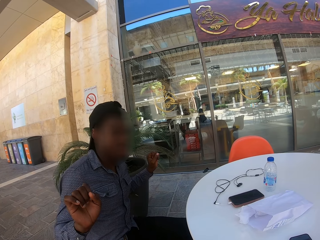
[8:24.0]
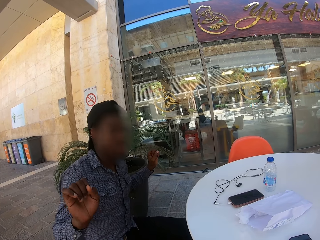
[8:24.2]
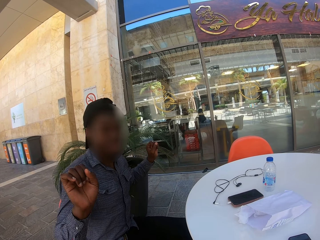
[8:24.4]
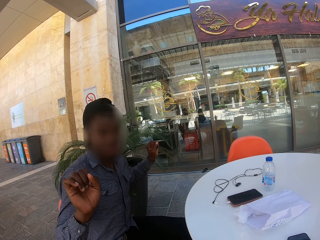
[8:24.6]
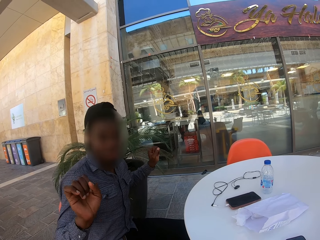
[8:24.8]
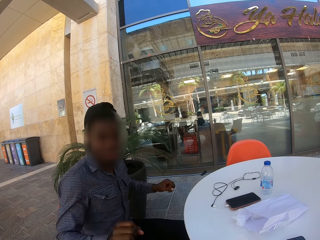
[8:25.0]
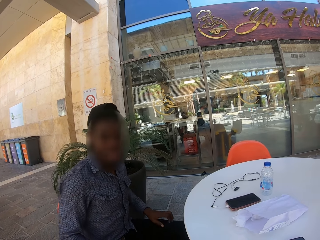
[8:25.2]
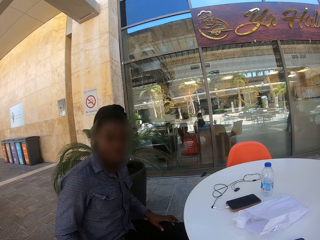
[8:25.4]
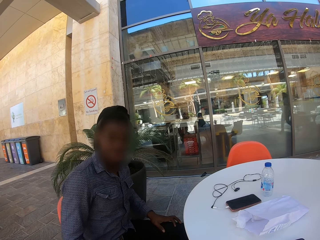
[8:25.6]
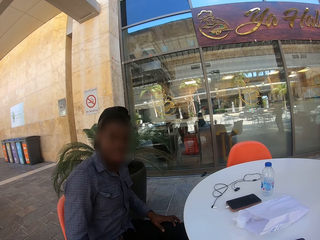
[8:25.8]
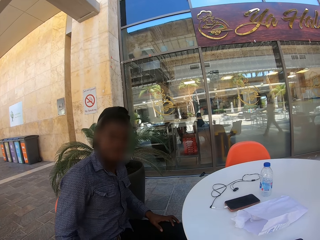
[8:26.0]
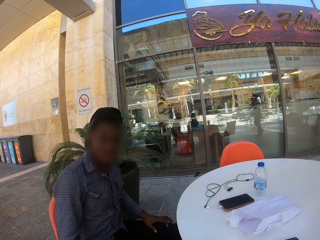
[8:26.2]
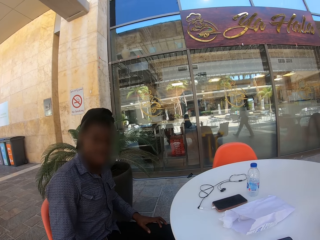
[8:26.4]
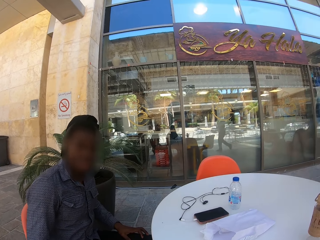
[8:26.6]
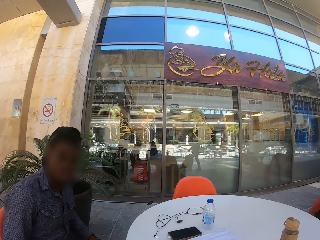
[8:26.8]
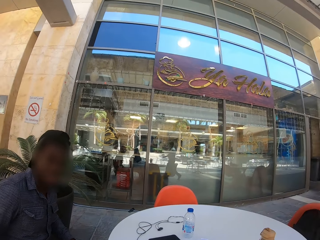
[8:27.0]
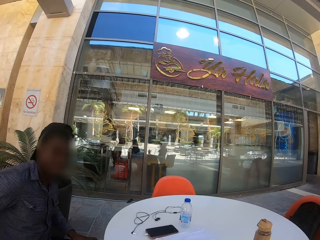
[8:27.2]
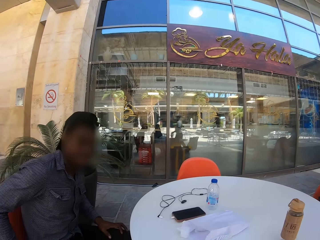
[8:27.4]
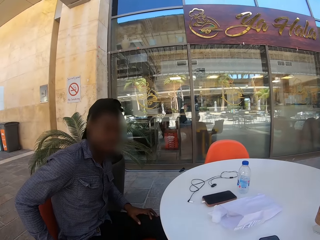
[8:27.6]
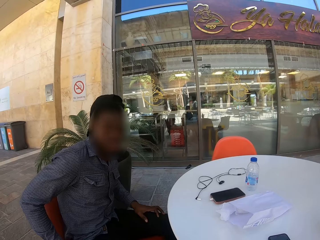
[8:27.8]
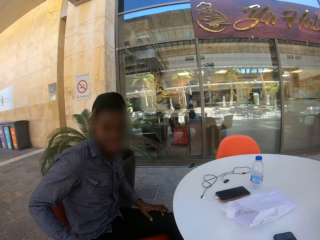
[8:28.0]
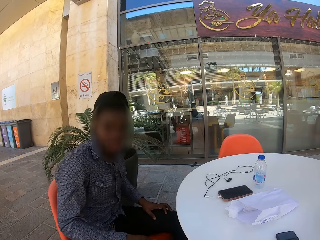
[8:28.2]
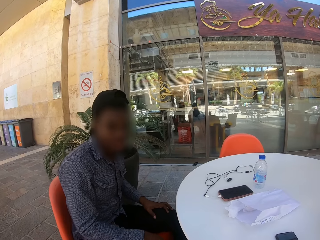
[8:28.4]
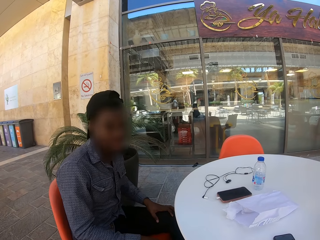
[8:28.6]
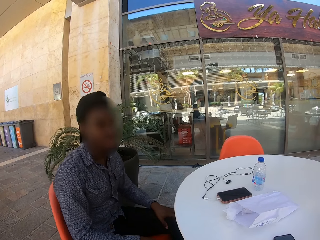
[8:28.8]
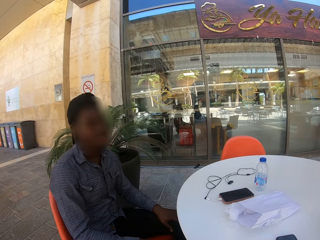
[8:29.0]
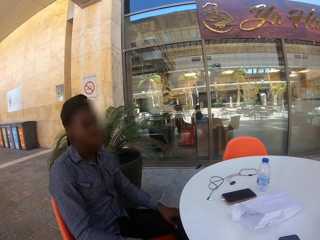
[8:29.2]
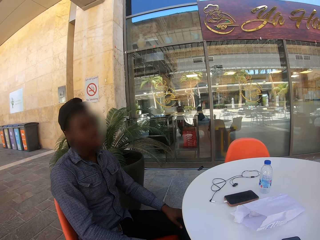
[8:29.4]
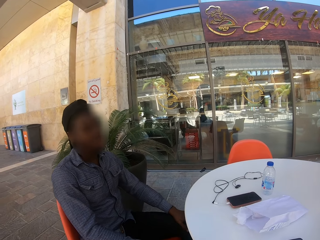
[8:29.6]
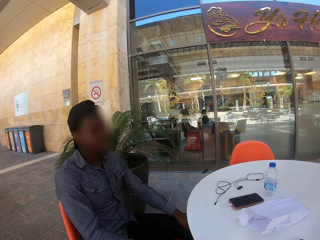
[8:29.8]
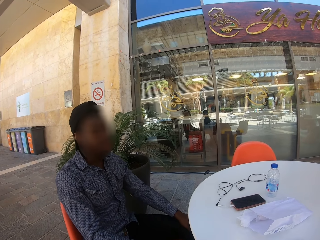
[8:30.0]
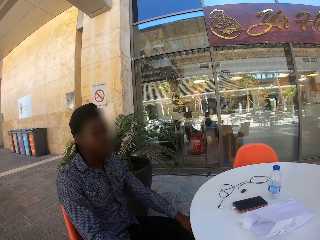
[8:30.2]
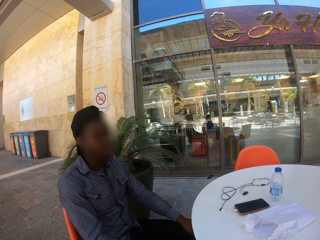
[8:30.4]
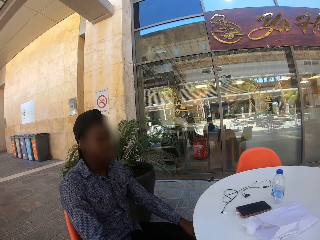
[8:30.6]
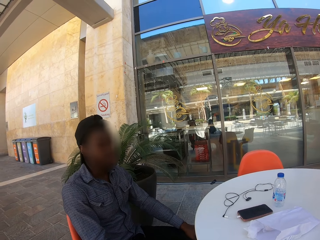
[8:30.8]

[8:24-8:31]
A man dances on his seat and puts the hands on the lap.

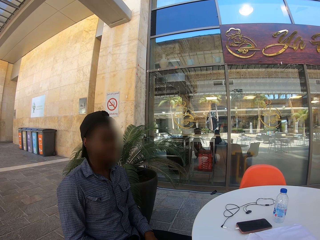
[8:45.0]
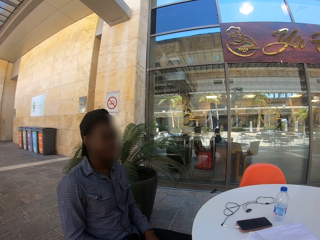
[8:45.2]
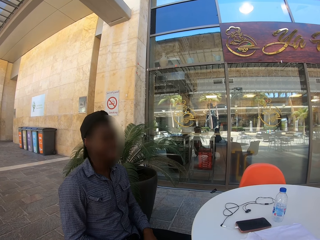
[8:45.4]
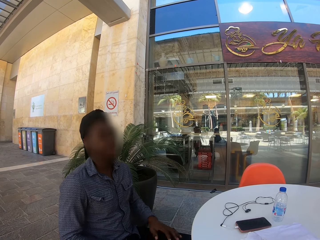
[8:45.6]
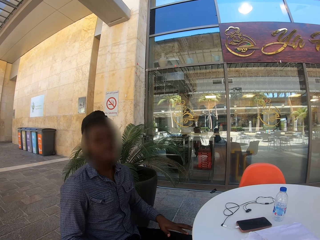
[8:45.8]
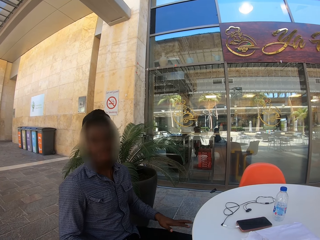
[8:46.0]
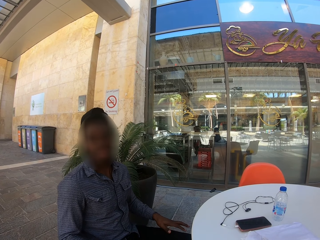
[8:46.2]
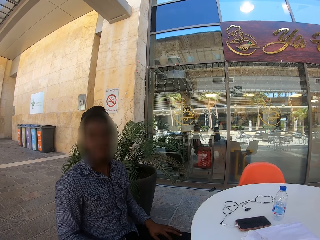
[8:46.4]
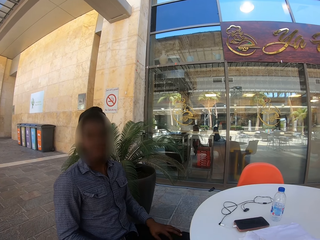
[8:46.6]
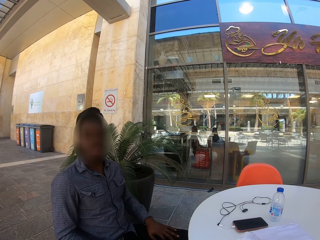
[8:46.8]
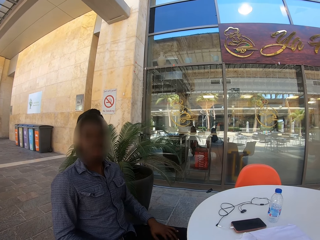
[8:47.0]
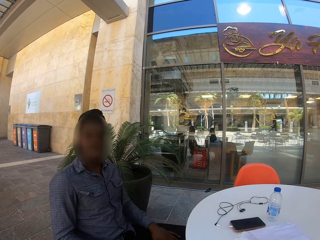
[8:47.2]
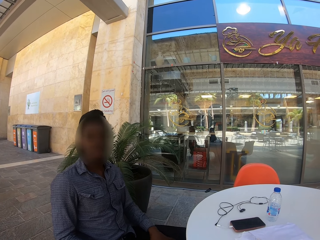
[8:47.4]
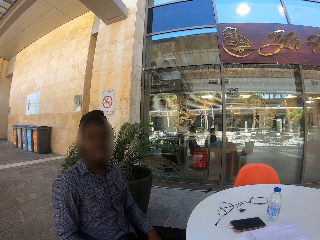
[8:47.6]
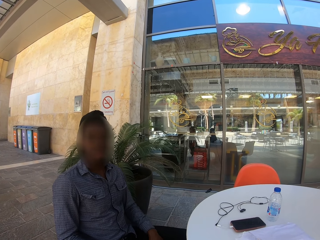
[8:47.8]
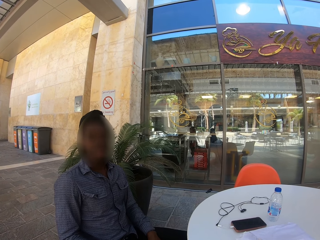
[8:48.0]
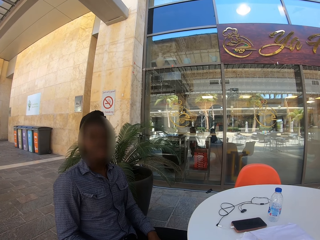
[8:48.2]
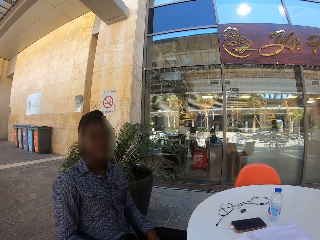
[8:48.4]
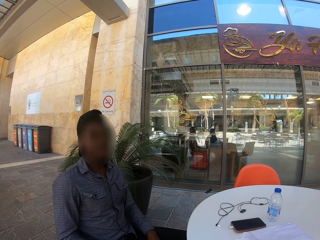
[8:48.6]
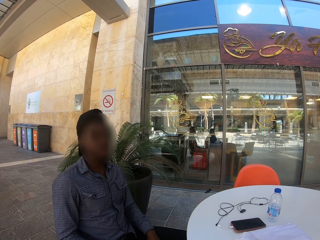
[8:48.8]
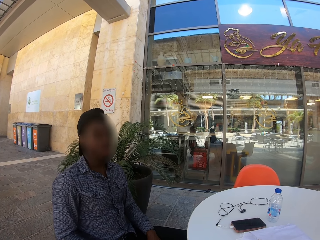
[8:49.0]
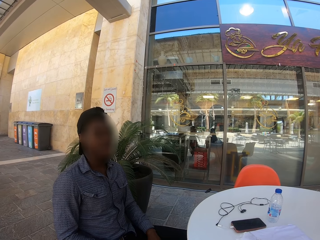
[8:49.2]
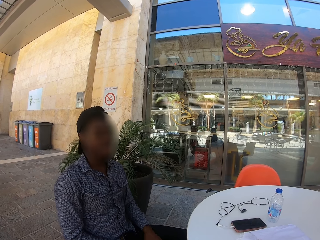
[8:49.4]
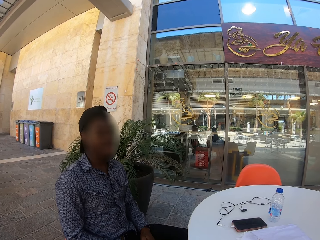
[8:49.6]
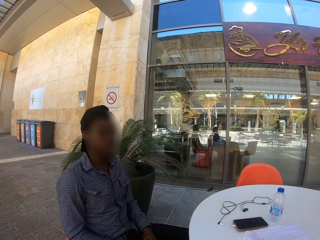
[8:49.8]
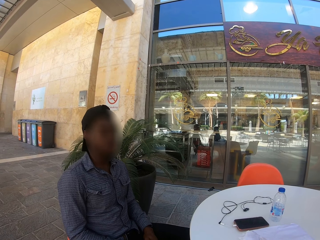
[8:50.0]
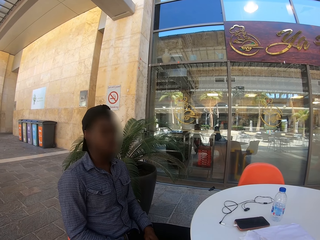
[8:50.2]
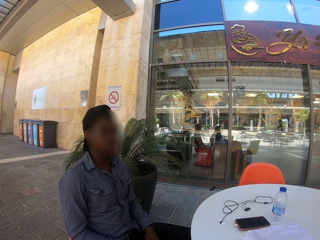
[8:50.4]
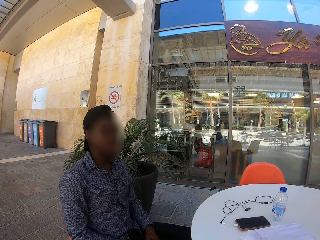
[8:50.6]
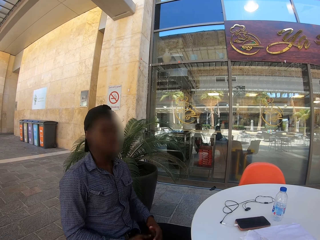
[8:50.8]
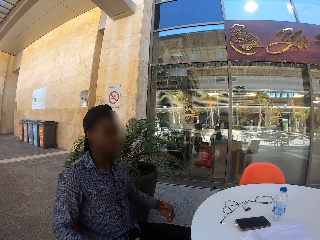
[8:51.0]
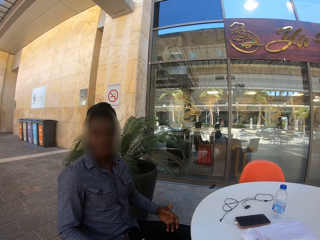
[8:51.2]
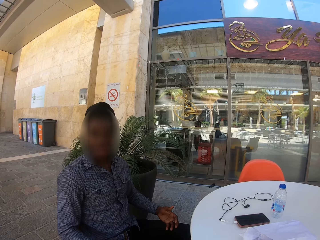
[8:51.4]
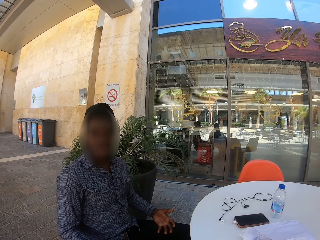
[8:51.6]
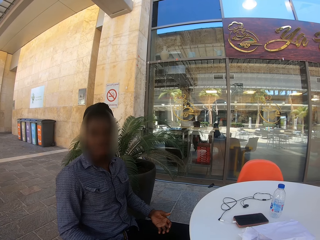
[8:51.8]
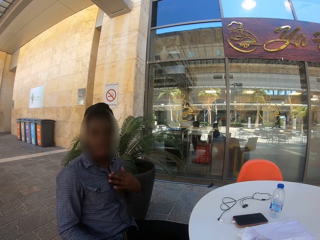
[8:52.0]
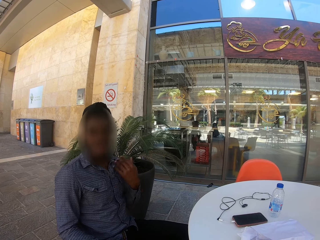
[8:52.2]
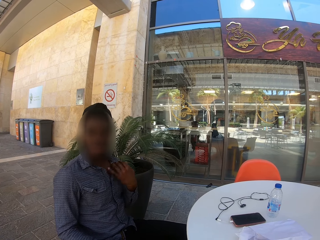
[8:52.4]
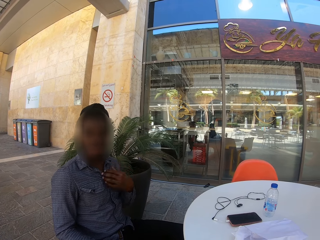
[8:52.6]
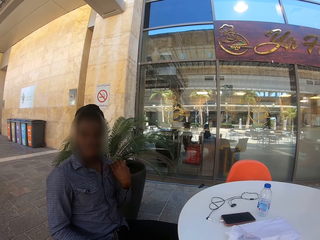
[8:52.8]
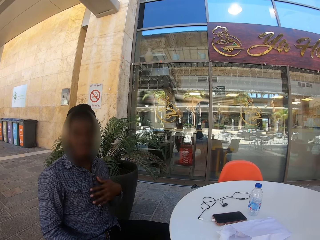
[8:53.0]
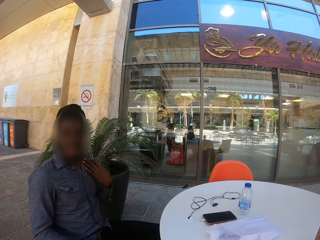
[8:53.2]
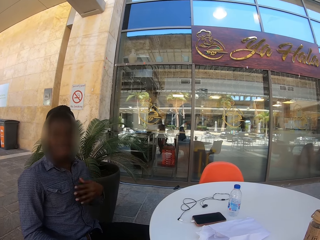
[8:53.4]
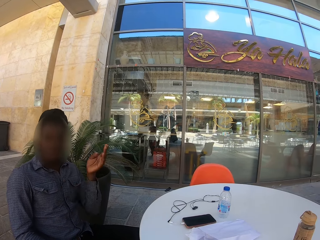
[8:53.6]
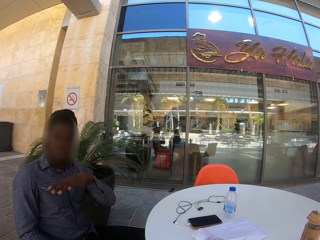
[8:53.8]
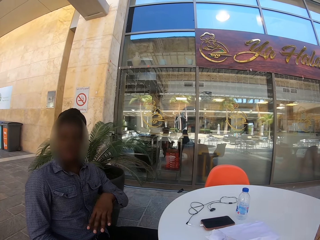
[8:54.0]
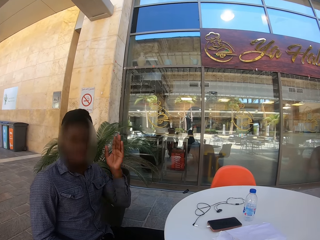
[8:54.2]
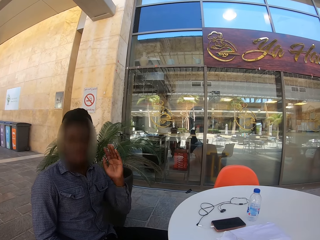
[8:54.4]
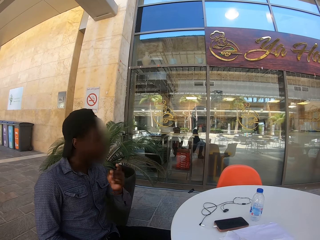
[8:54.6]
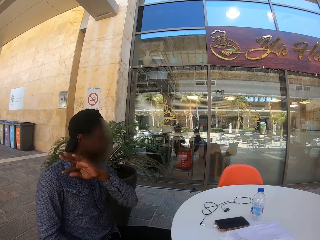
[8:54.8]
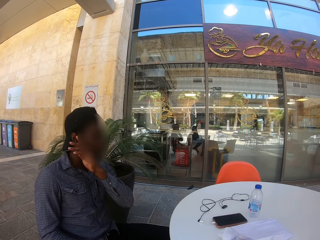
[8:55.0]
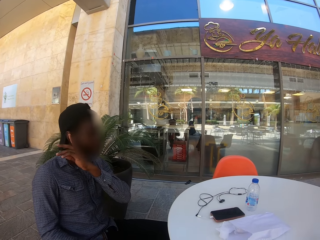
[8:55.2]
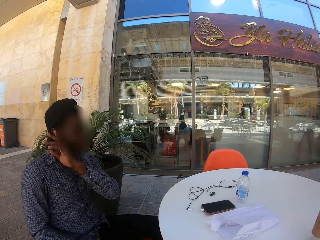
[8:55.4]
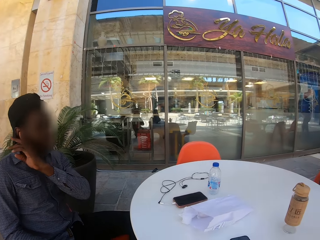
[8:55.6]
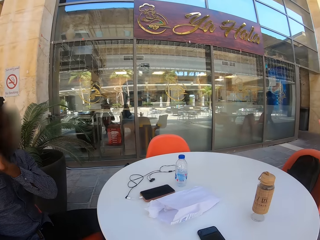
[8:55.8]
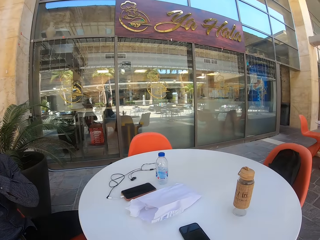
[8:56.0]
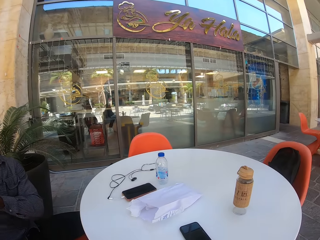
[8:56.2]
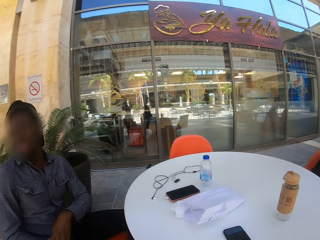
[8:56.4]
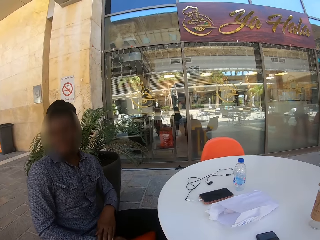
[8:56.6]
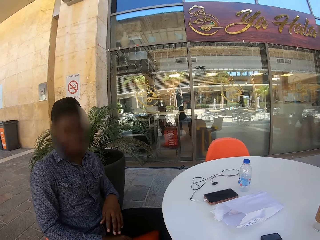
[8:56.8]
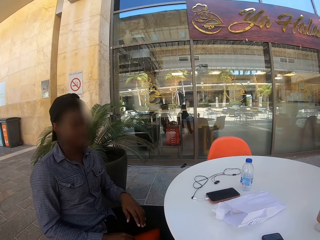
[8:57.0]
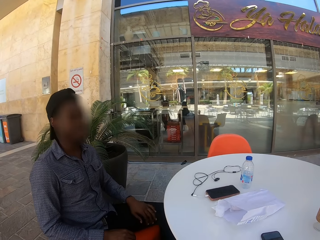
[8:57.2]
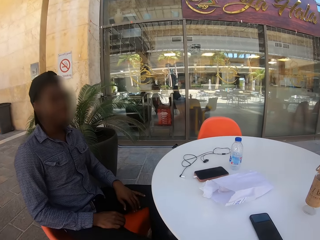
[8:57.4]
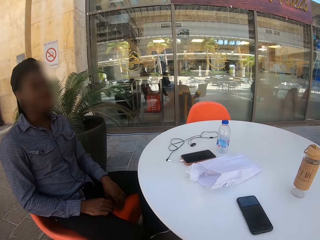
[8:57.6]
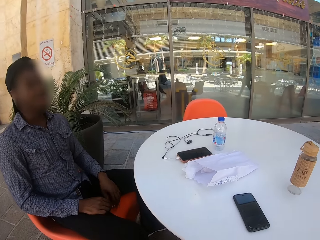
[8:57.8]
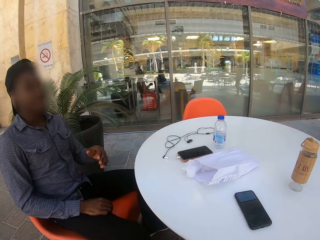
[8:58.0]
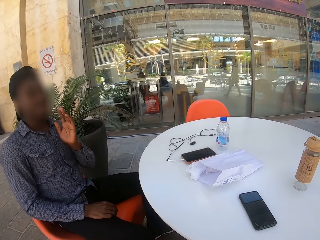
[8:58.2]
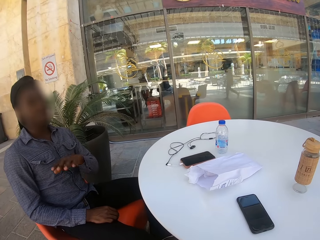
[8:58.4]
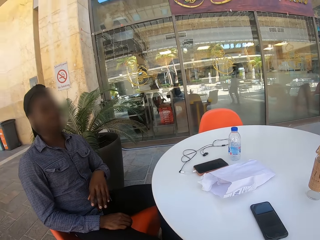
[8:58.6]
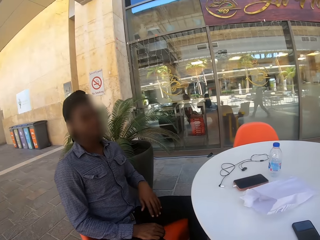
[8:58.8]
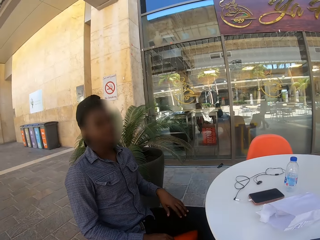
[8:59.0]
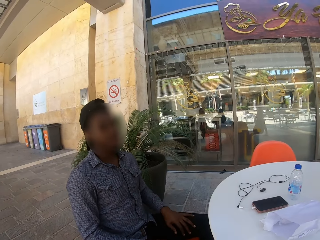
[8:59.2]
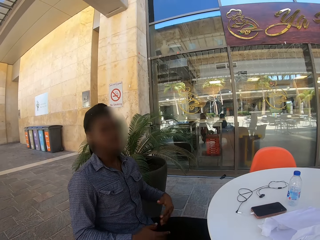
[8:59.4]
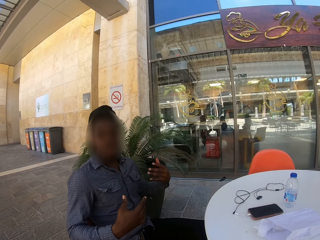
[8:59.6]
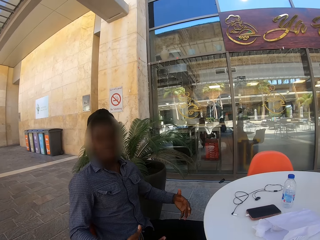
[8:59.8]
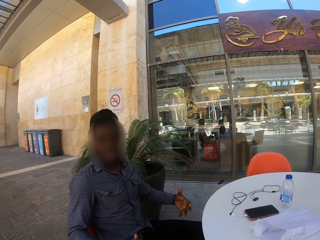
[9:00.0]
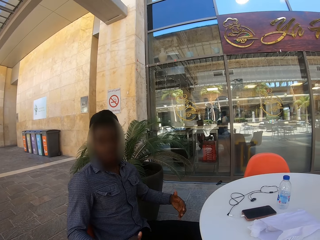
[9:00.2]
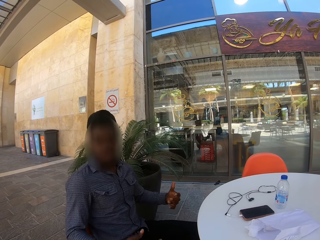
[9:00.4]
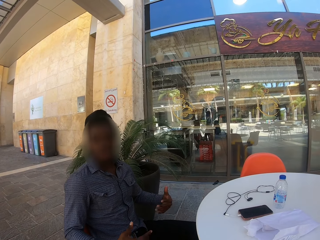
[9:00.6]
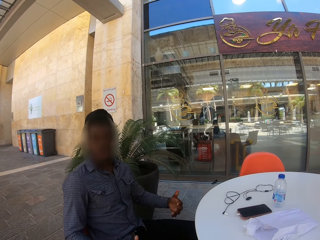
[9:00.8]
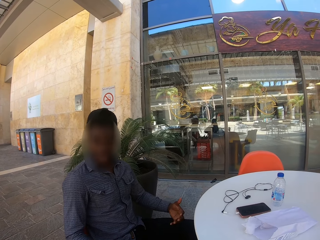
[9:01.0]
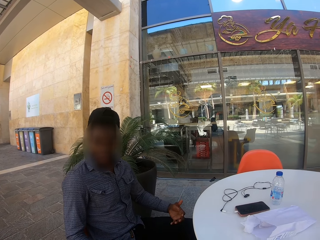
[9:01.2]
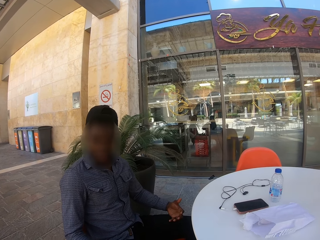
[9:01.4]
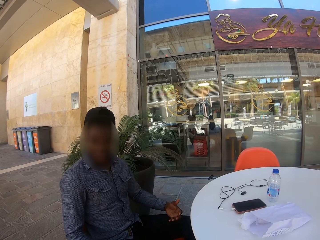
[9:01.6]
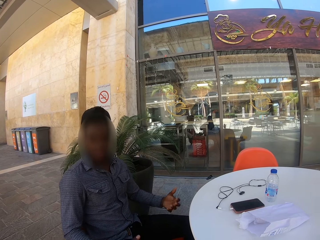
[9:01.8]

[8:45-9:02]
A man moves the hands, scratches the ear and moves the hands.
